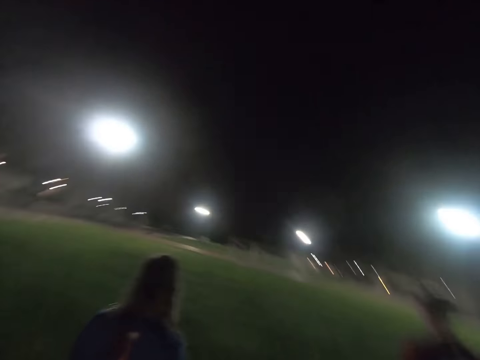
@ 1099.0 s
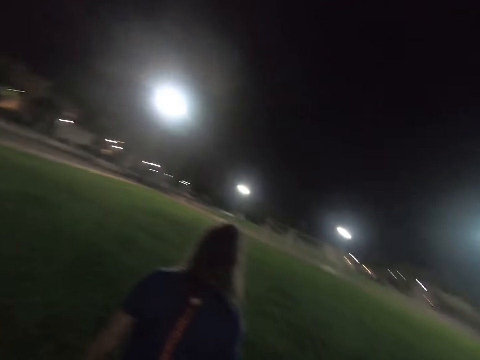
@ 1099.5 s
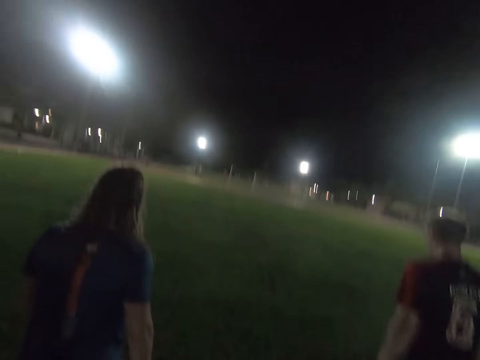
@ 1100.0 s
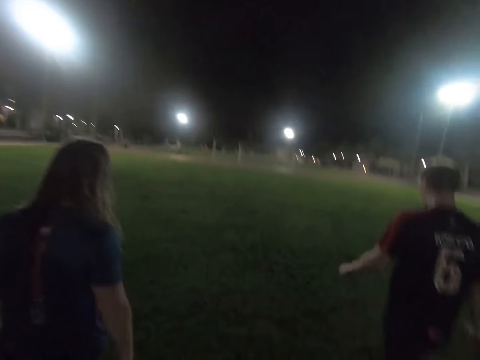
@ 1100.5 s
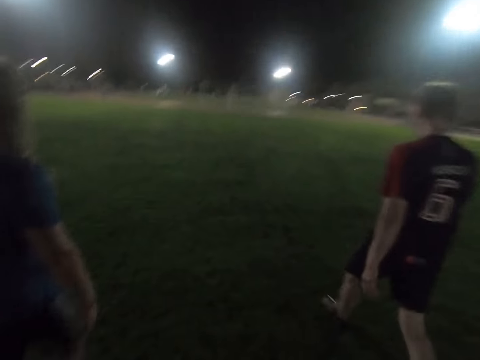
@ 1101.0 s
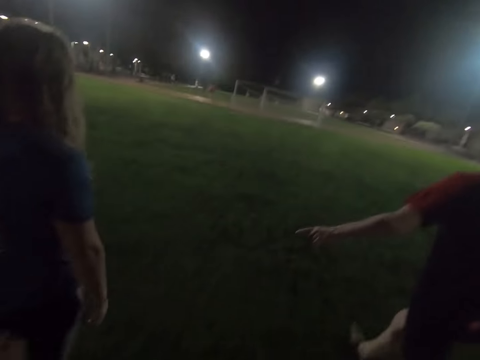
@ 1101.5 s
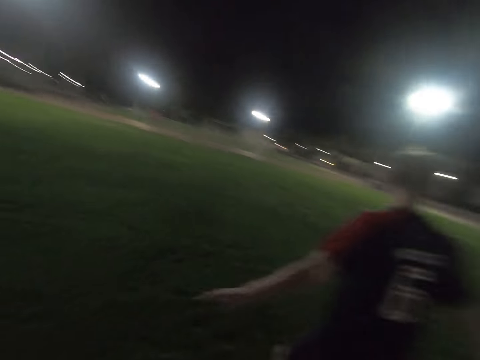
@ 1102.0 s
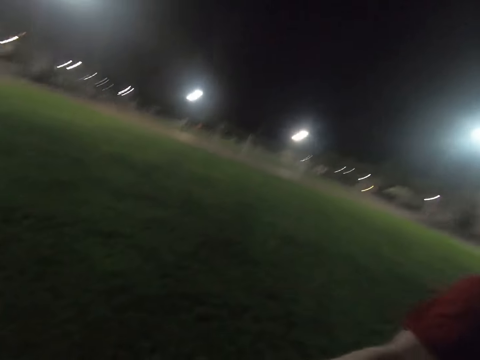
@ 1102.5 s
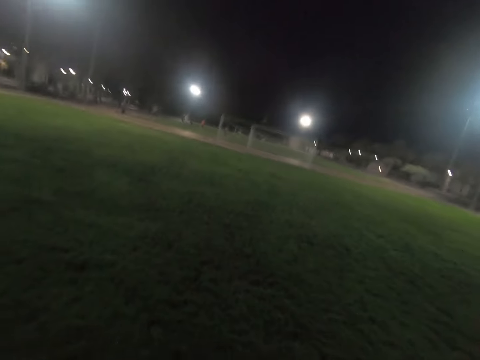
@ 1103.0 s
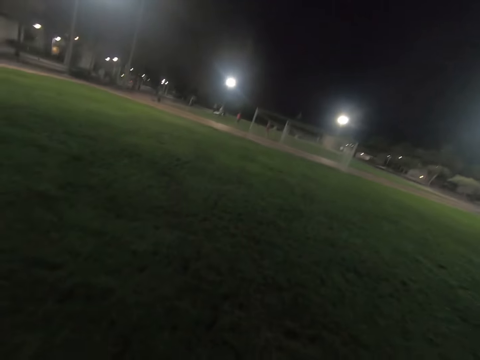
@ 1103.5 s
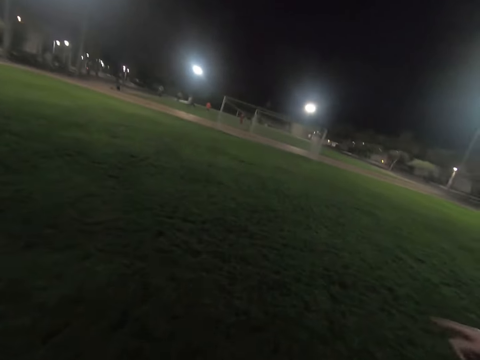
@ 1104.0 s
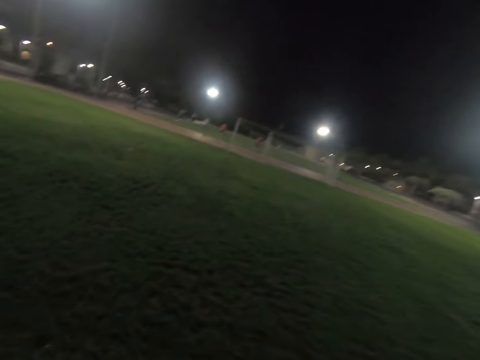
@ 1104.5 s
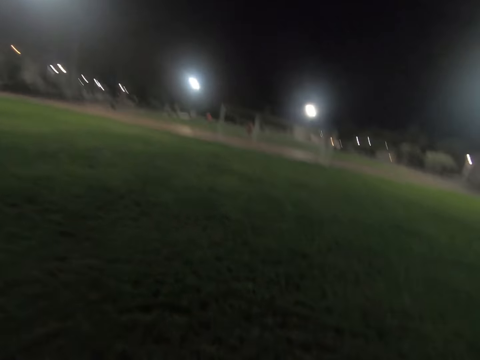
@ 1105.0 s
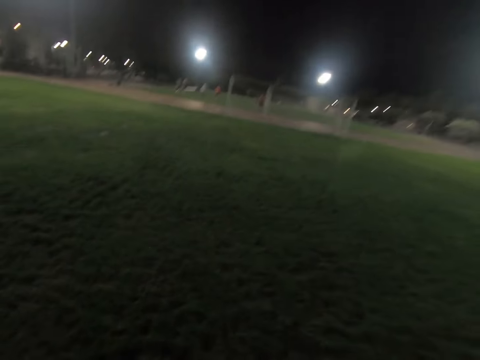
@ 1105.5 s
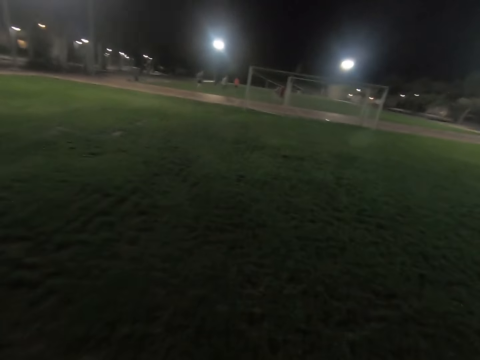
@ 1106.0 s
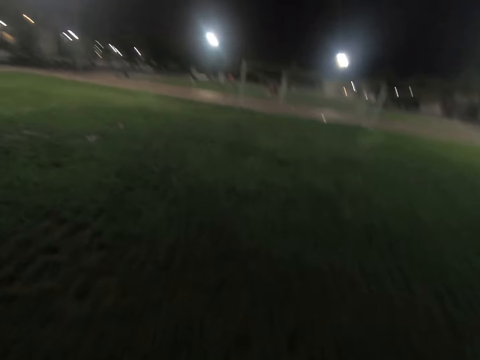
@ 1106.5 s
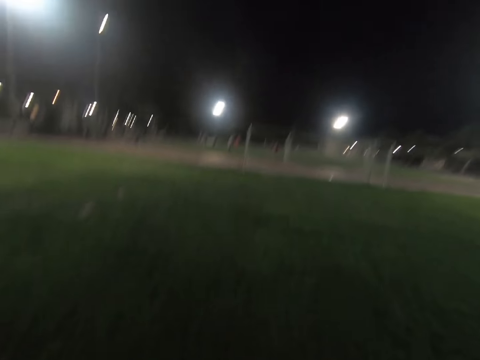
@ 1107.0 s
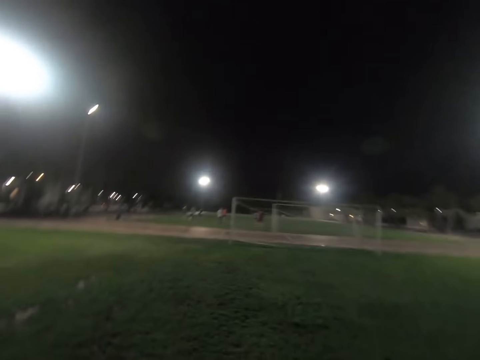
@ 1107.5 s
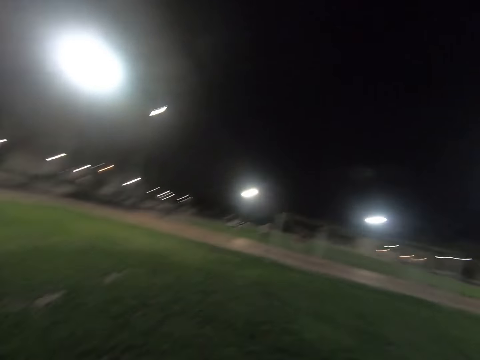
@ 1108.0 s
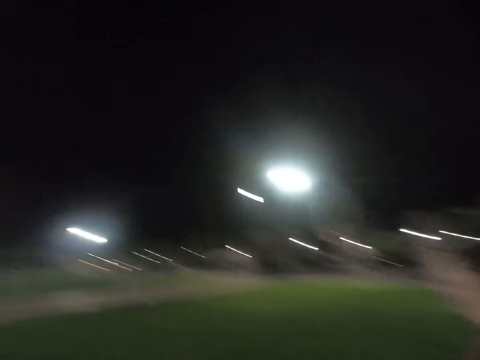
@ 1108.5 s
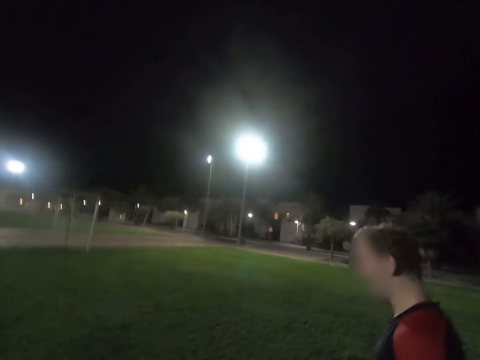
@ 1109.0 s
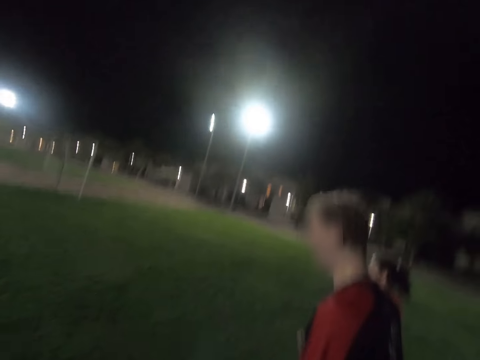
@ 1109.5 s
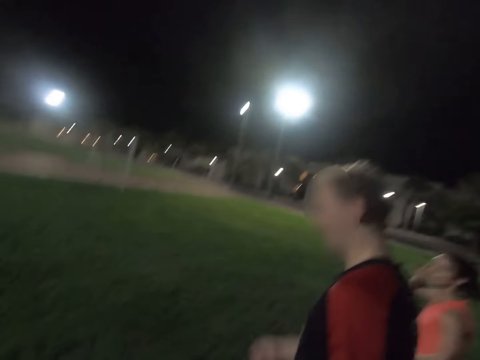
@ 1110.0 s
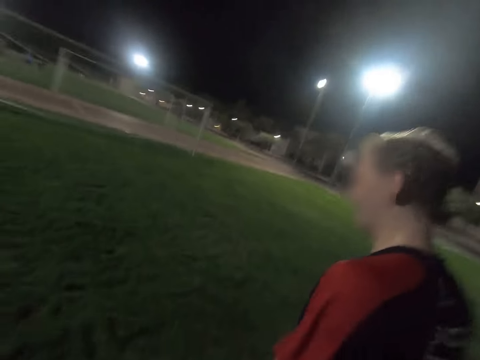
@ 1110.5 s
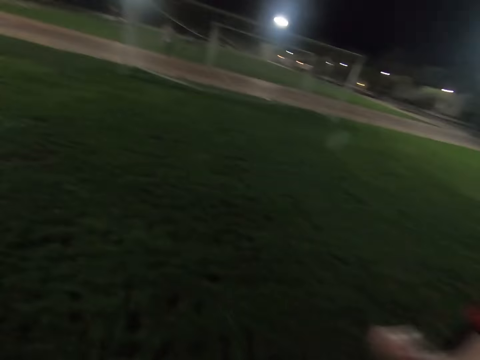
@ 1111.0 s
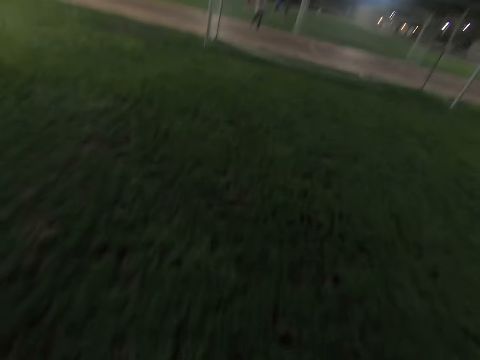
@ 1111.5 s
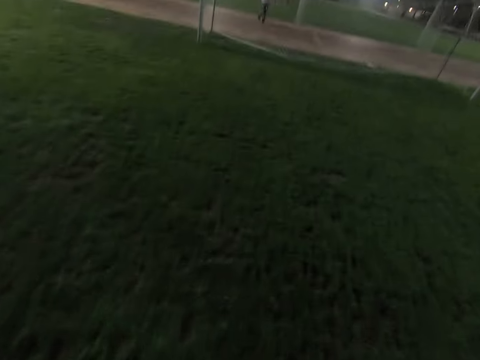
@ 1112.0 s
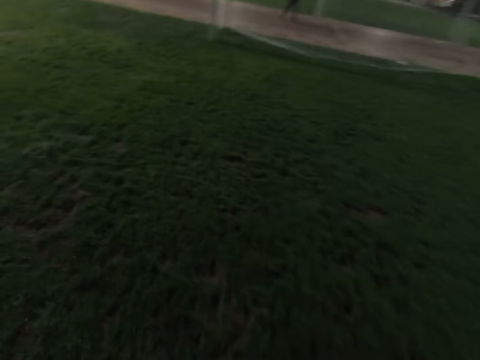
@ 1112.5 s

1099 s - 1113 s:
A man walks around the field. The camera wearer walks towards the goal post. A lady walks around the field. Another man walks around the field.

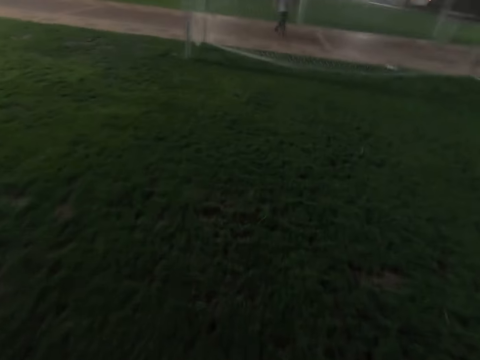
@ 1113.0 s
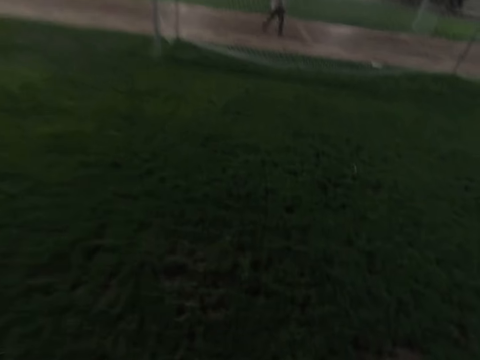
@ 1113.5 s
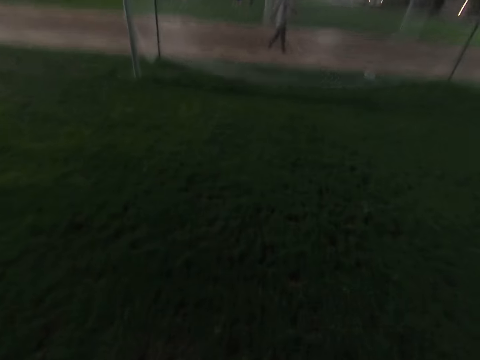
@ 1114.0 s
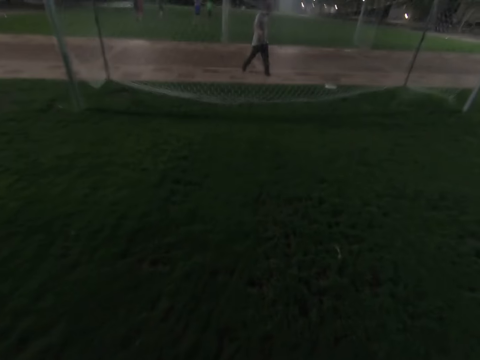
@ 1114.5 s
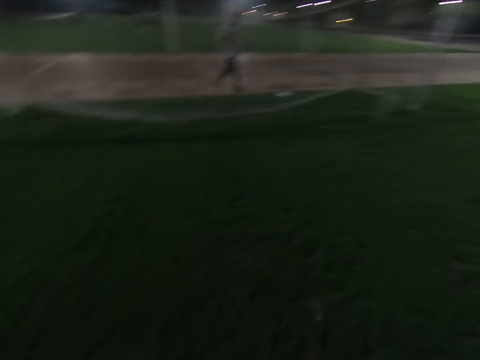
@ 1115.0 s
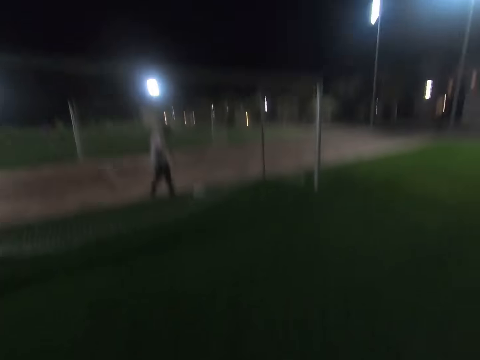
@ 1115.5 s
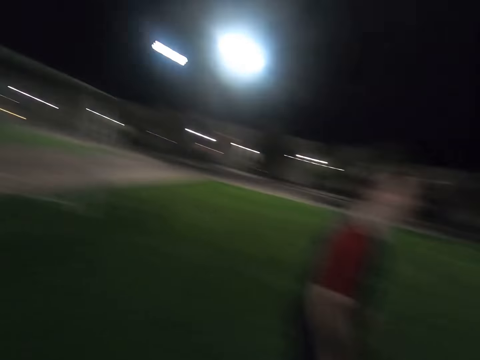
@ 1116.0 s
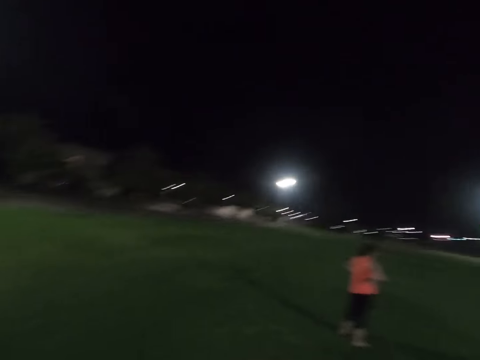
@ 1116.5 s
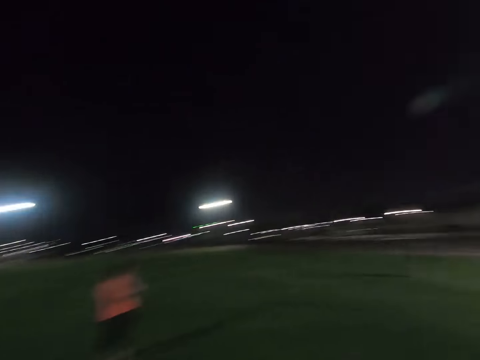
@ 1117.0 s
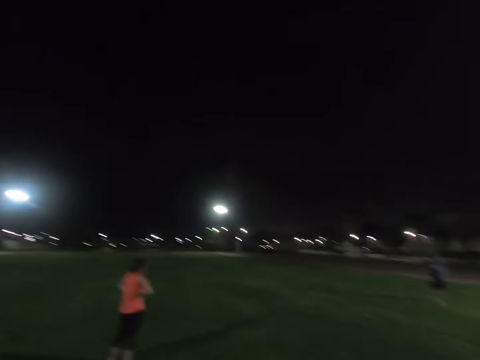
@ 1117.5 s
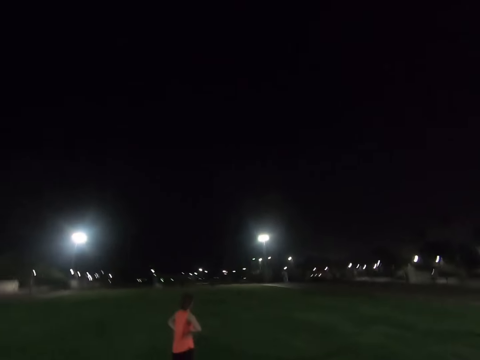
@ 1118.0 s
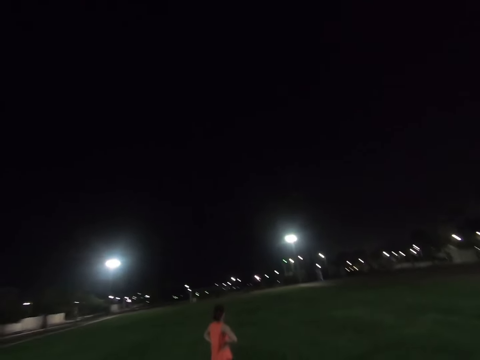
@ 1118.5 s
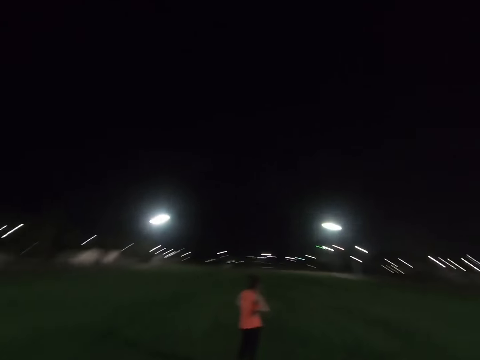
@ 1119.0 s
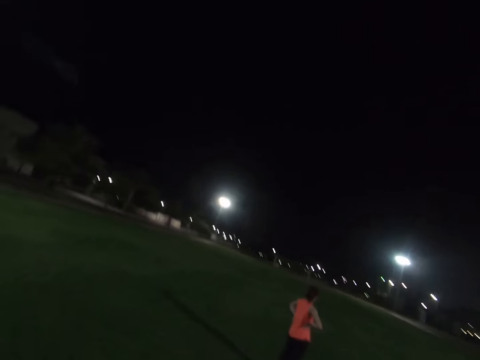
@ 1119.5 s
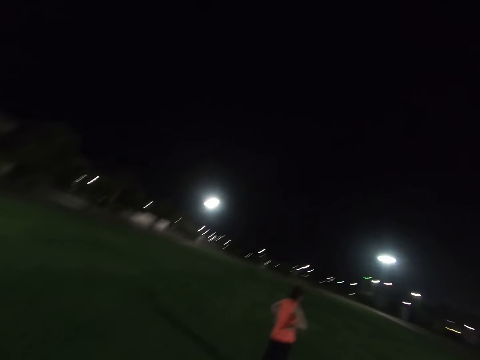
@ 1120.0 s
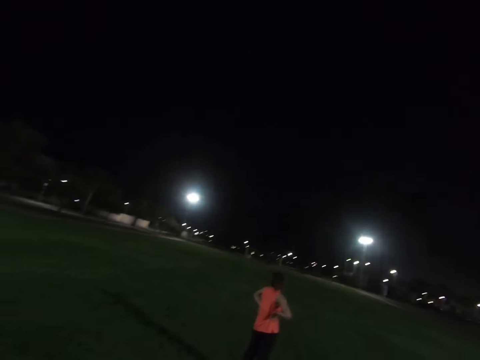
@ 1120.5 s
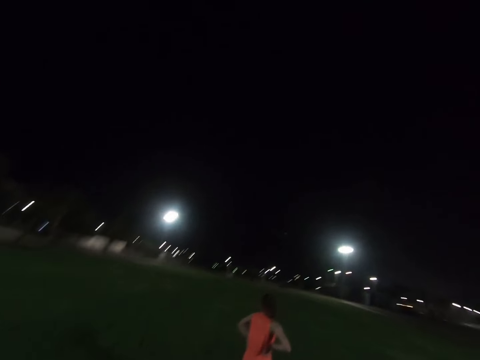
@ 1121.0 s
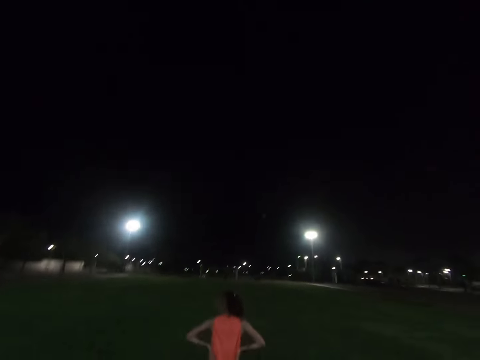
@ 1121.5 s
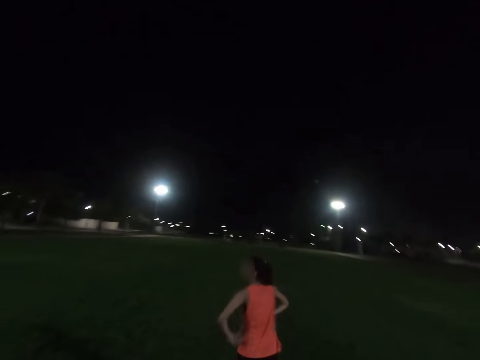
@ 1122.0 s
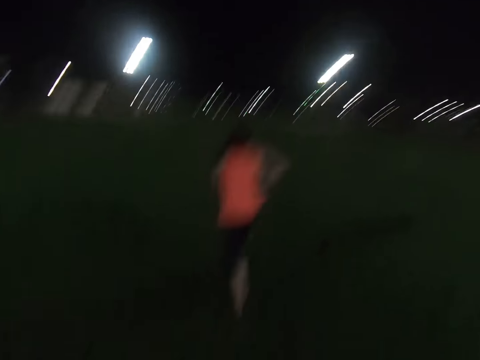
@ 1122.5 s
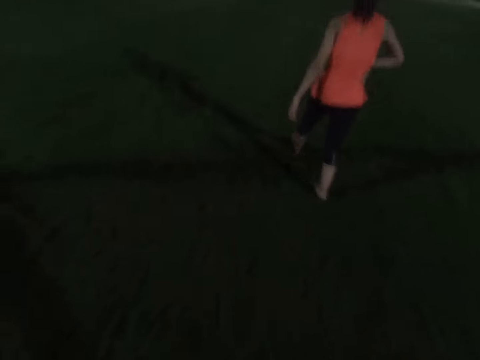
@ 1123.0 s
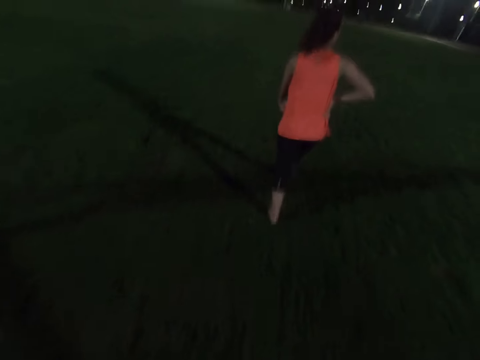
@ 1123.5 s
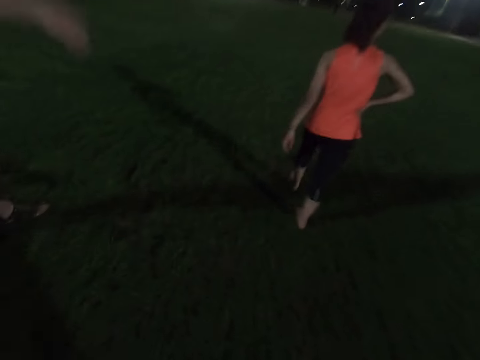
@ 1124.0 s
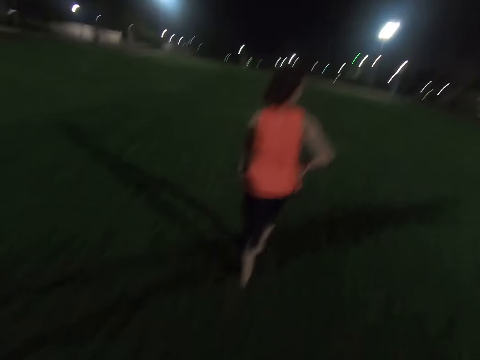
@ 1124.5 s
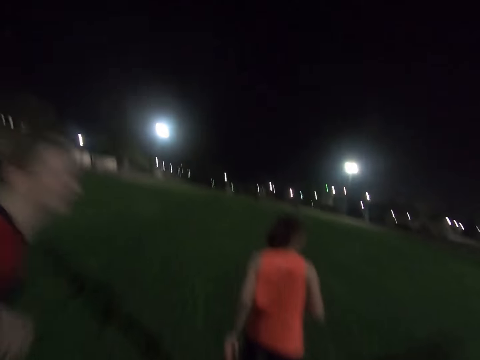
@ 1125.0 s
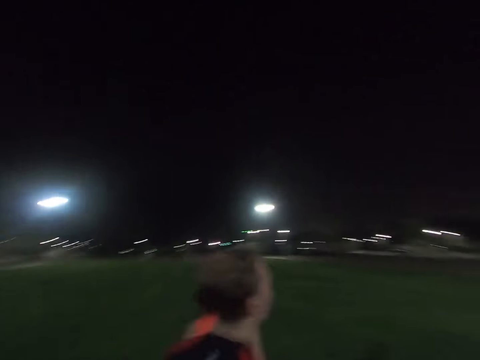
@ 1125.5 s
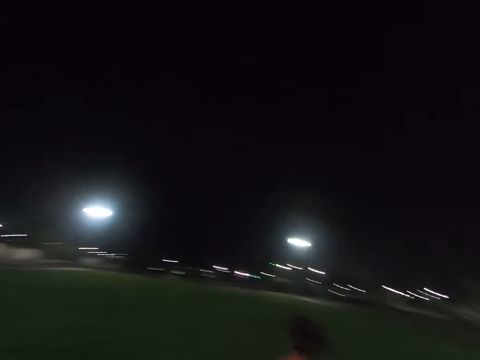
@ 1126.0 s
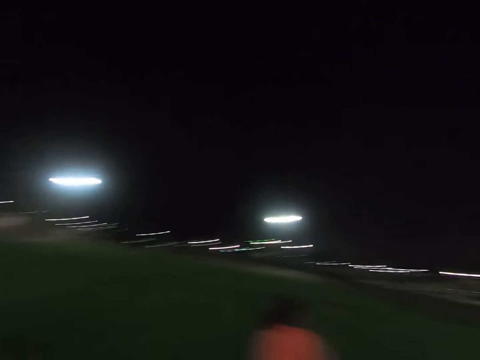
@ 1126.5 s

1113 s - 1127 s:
A man walks around the field. Another man walks around the field. A lady walks around the field. A woman places her hands on the waist. The other man walks around the field.
